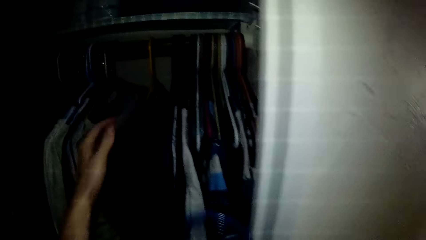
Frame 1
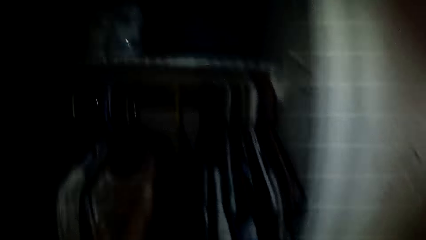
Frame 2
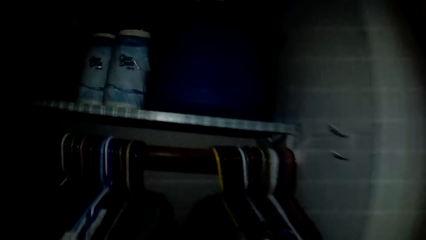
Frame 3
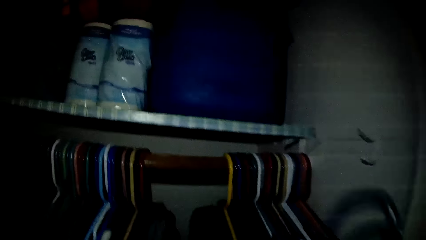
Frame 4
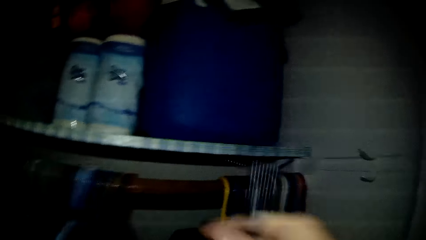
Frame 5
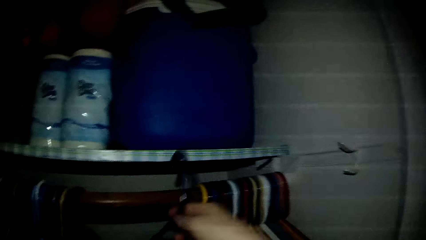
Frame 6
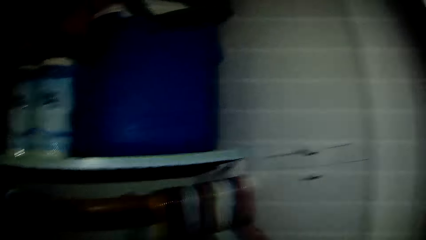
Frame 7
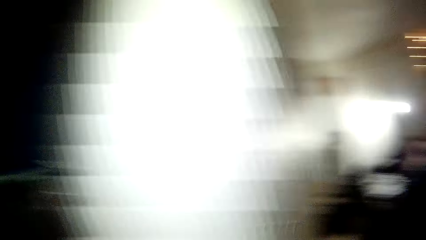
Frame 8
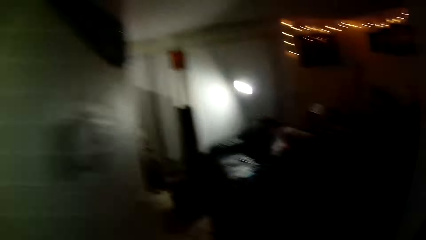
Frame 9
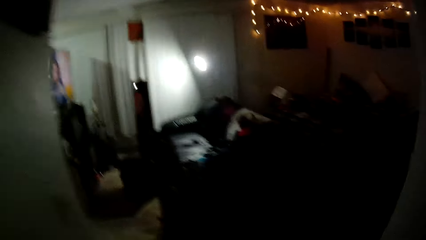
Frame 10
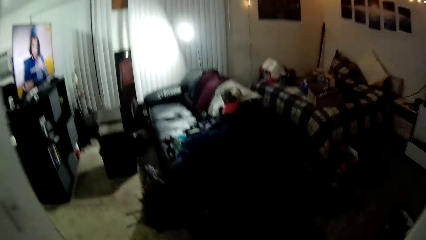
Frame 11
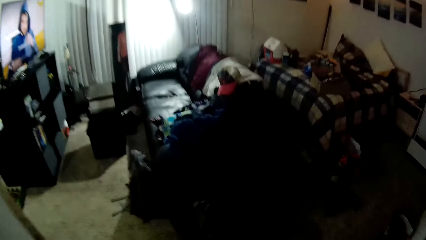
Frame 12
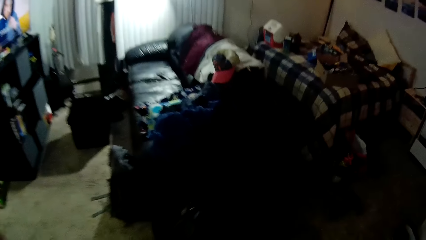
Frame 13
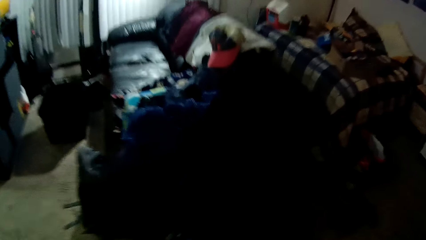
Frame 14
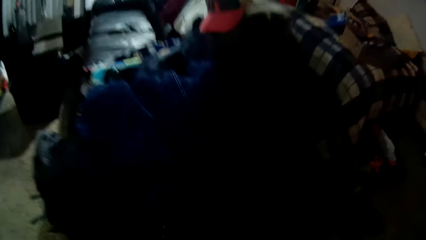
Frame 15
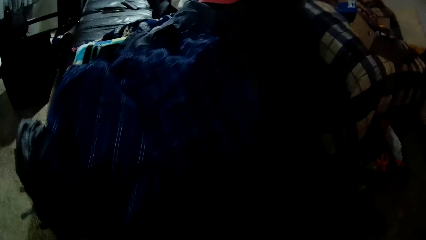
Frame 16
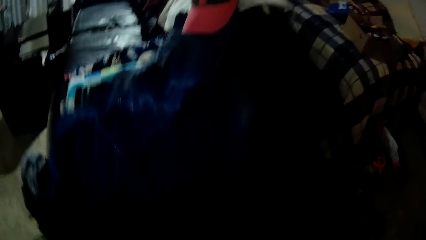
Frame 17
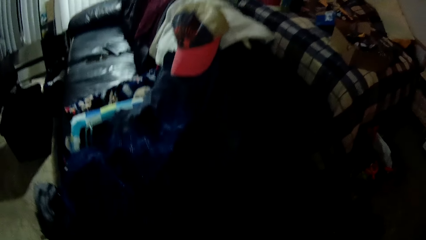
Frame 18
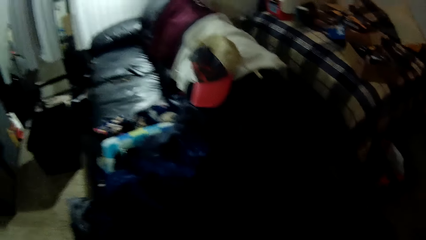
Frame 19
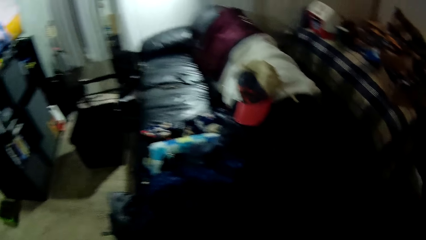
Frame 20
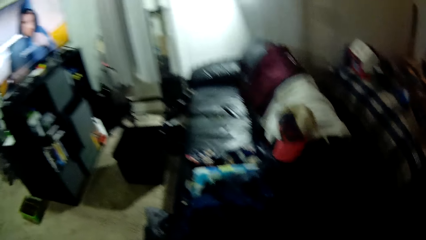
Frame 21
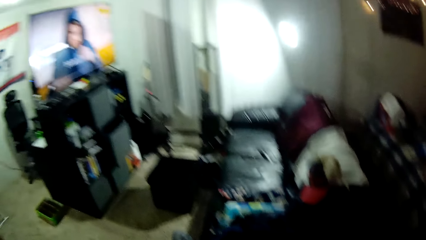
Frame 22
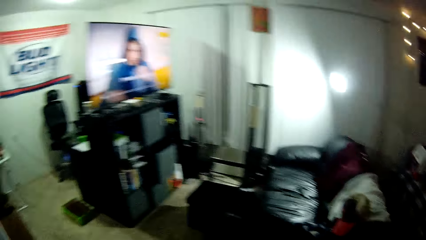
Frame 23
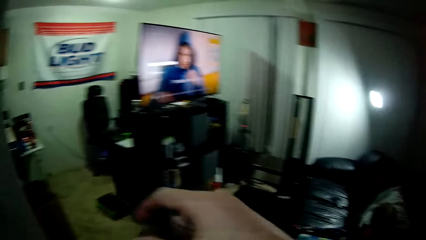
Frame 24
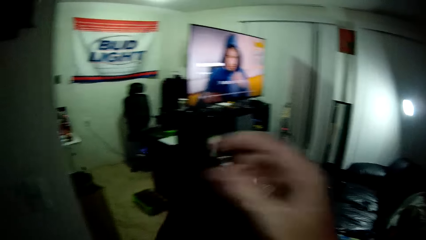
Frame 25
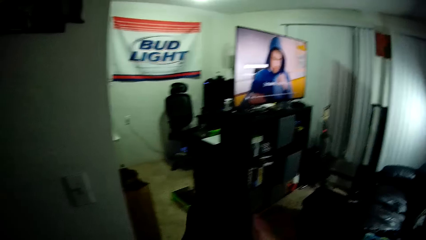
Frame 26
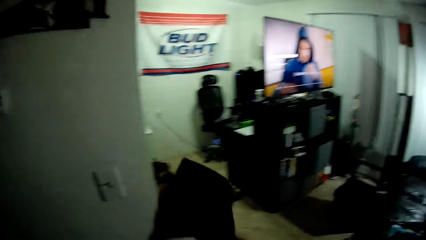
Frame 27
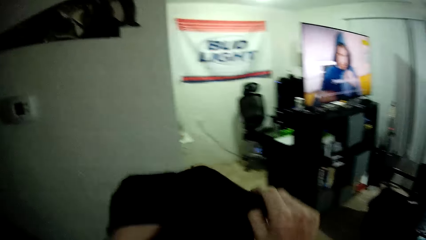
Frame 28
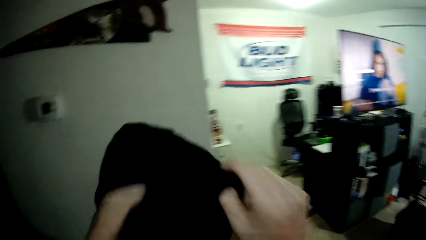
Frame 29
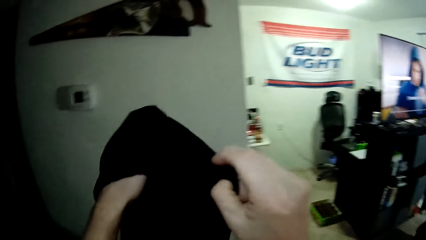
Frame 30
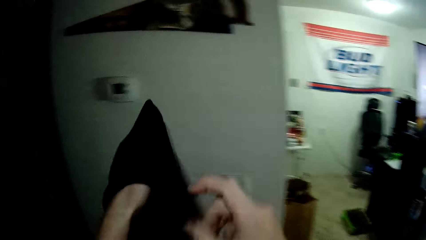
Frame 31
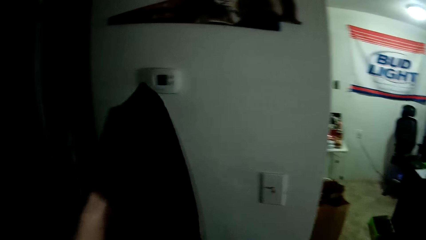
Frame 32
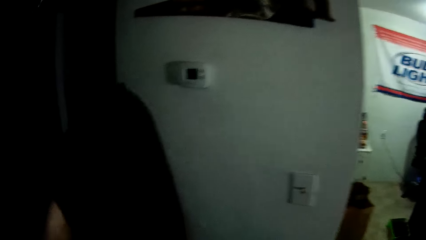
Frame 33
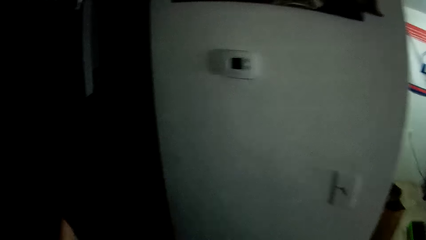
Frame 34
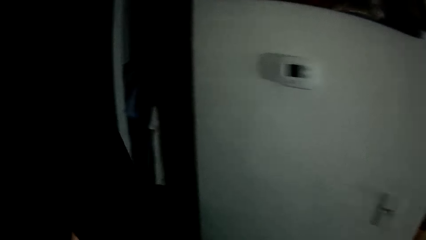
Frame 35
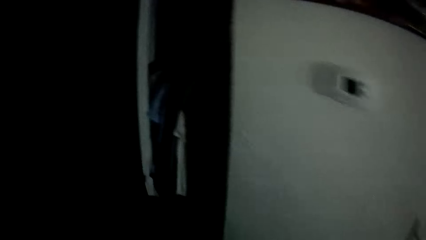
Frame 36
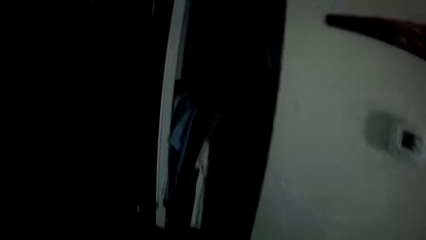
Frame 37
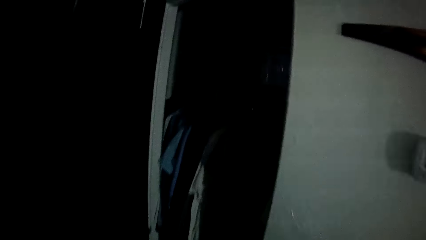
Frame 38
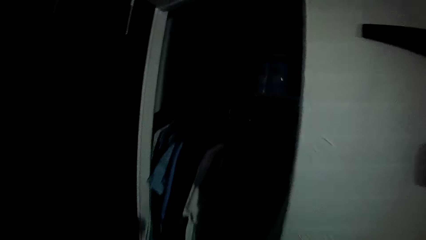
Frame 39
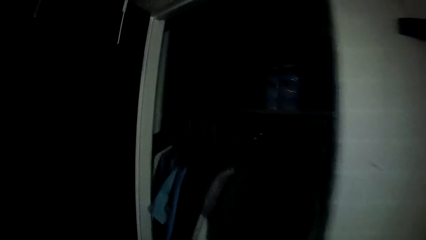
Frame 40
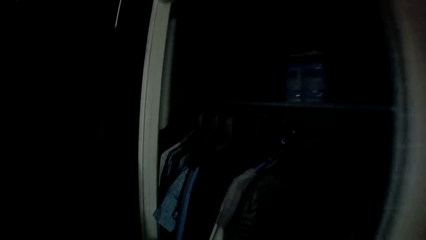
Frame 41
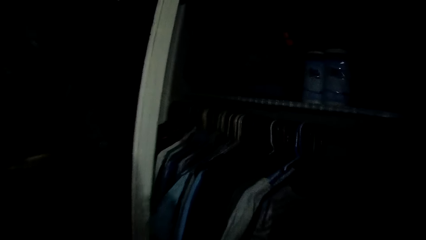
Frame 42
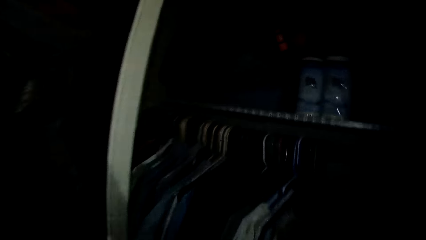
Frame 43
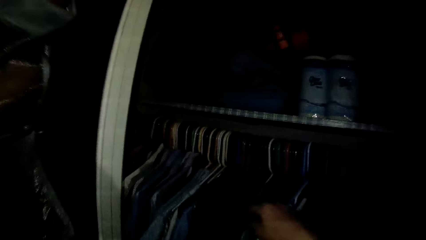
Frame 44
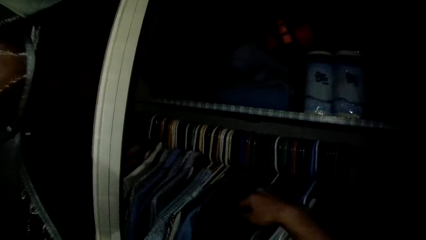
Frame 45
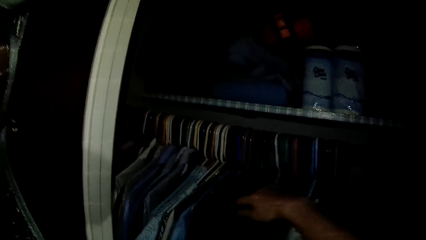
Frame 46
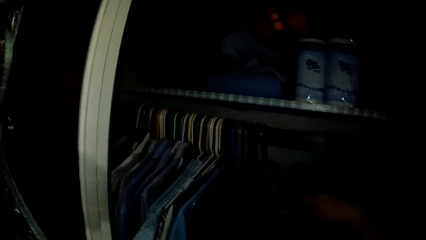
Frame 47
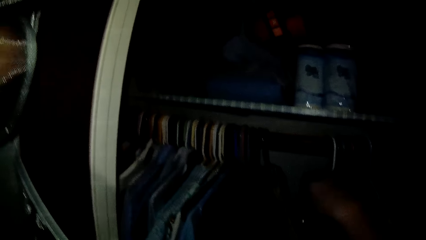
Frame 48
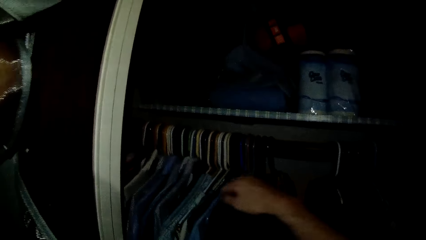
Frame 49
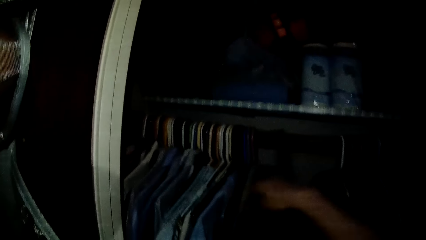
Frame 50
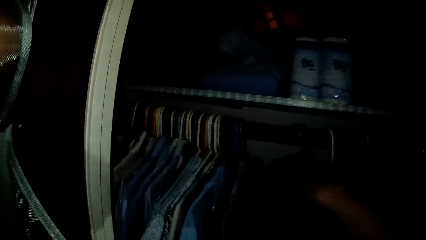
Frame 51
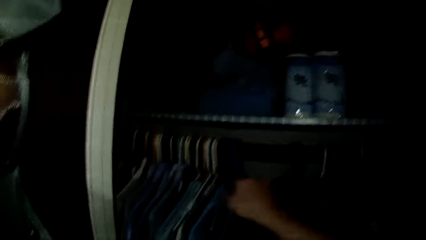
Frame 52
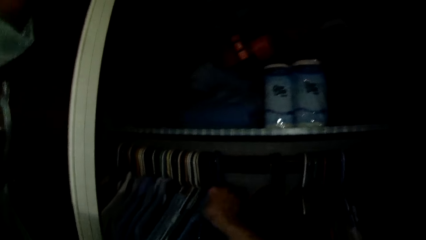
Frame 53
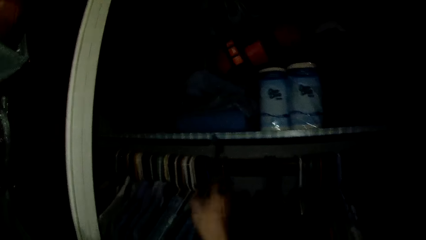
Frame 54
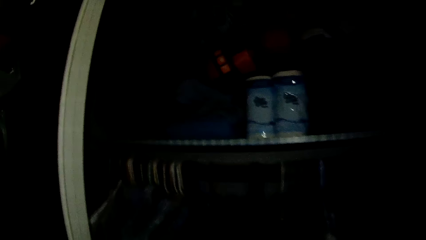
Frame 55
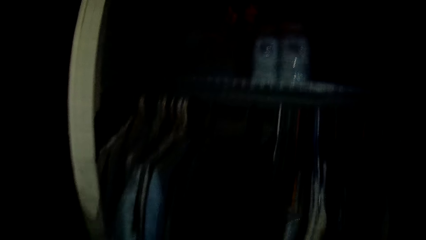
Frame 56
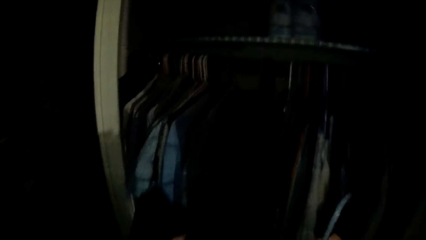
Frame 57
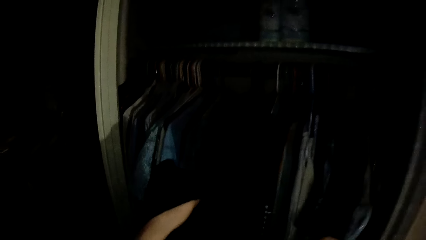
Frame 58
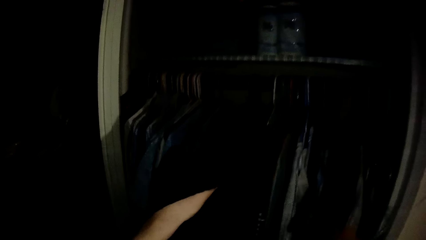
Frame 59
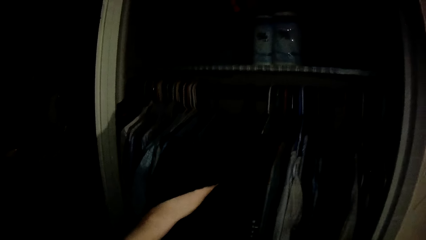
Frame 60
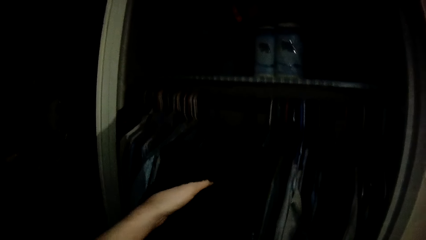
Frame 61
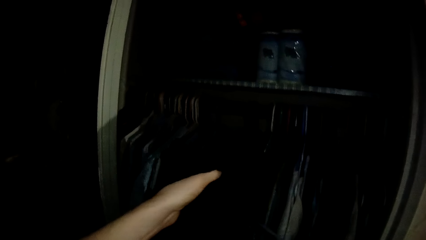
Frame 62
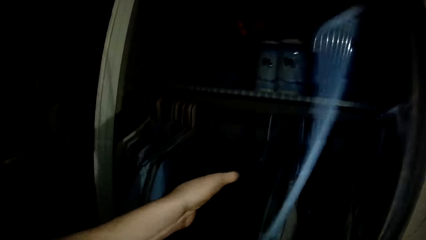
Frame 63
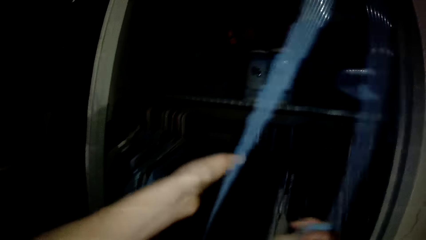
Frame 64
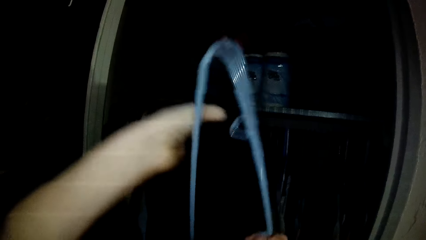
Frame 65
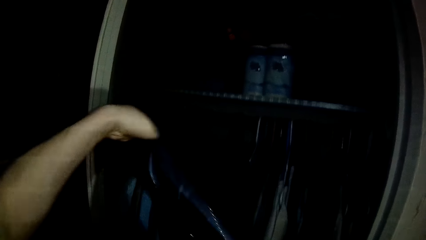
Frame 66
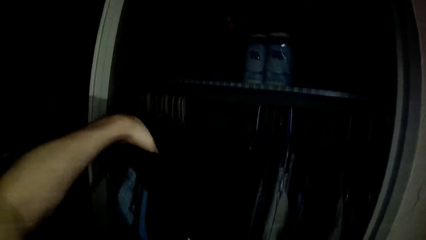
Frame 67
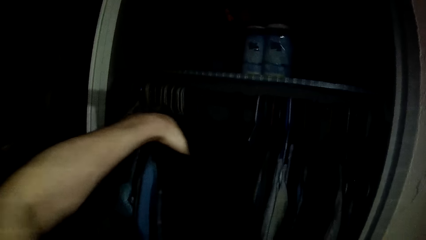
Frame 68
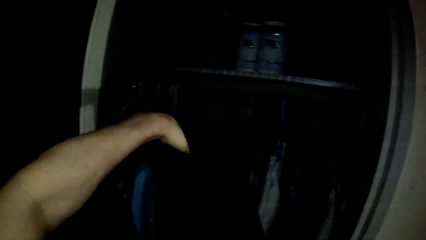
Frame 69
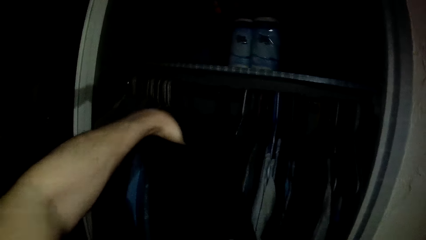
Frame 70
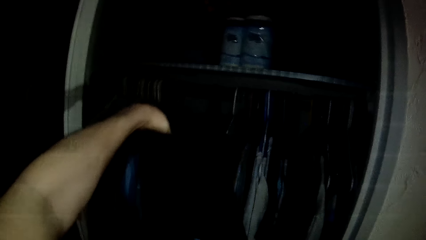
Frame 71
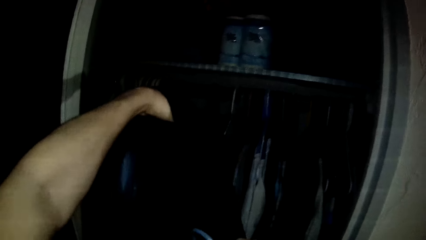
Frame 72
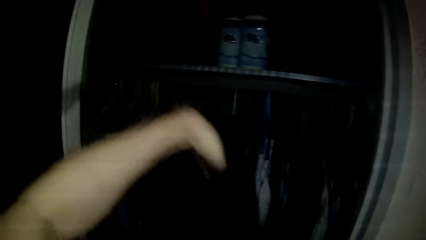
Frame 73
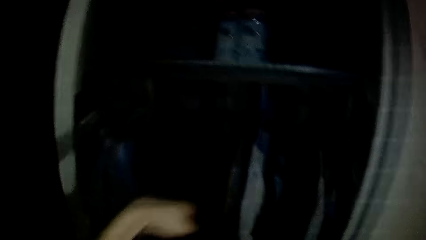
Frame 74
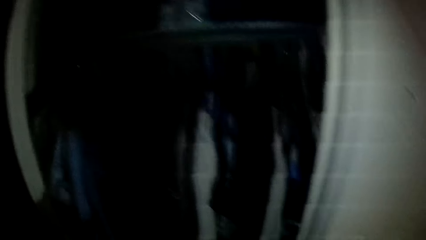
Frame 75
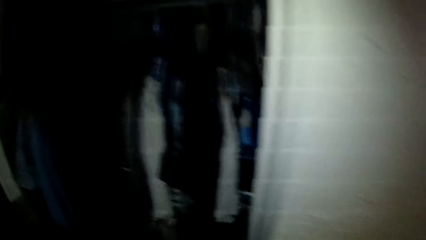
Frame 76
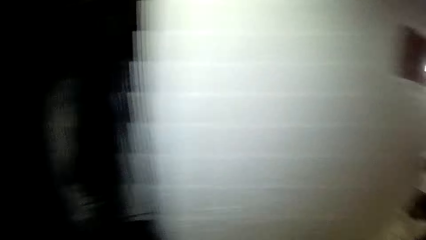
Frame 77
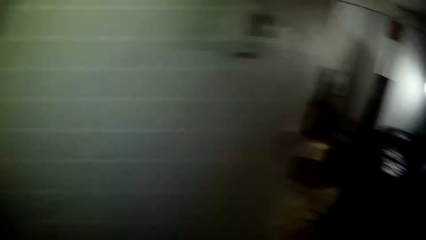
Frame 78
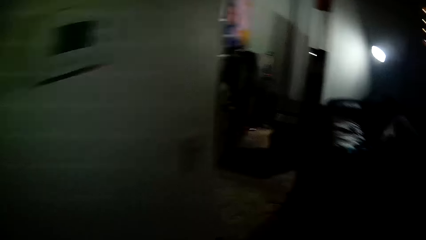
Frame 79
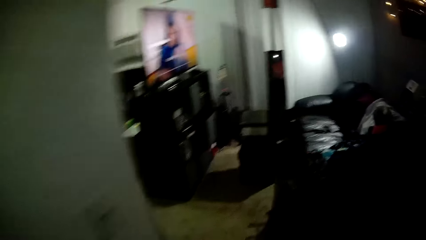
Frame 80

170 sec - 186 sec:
The camera wearer moves some clothes in the wardrobe with his left hand. He hangs the other cloth in the wardrobe. A woman walks around the house. The camera wearer holds a cloth. He moves some clothes in the wardrobe with his right hand. He picks another hanger from the wardrobe with his right hand. He places another cloth on the hanger. He walks around the house.
